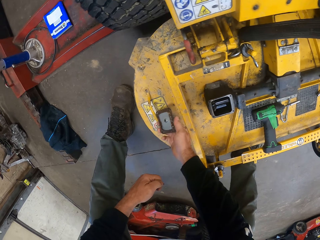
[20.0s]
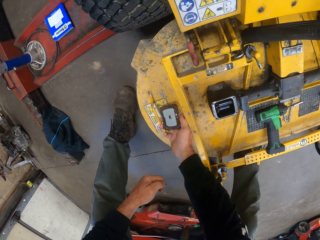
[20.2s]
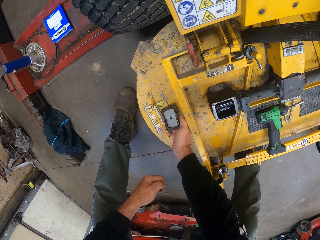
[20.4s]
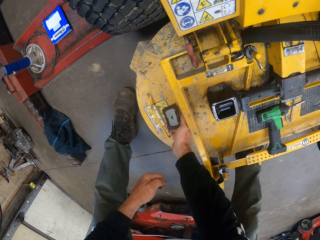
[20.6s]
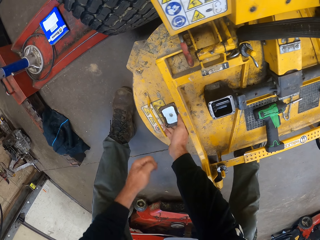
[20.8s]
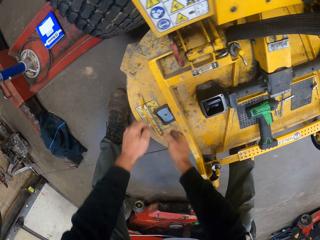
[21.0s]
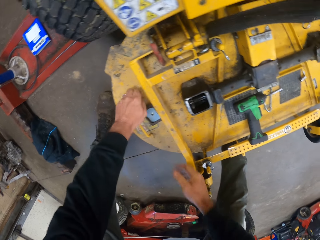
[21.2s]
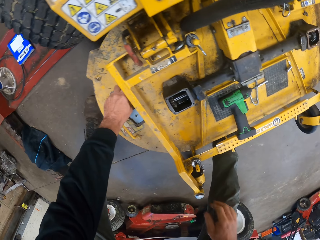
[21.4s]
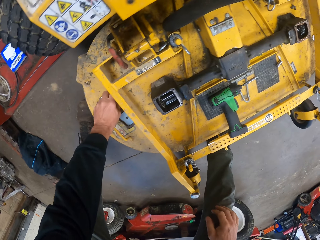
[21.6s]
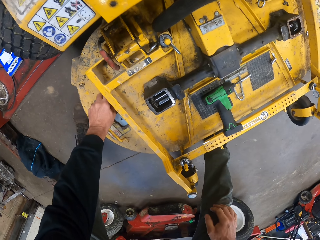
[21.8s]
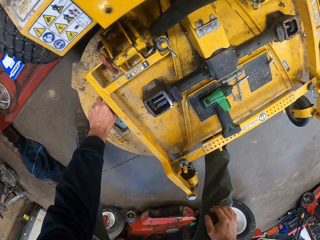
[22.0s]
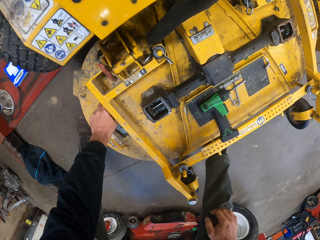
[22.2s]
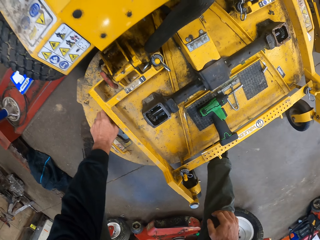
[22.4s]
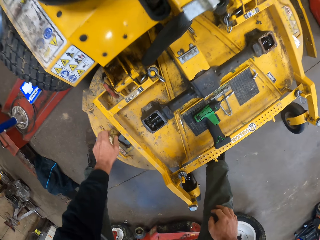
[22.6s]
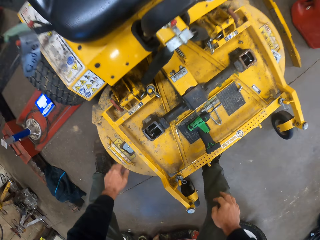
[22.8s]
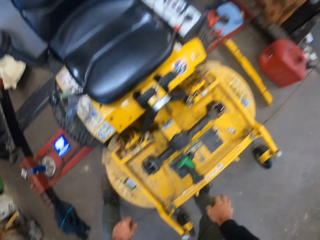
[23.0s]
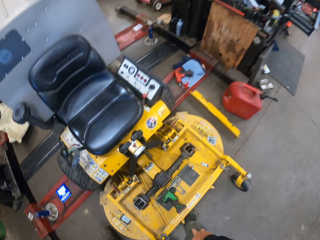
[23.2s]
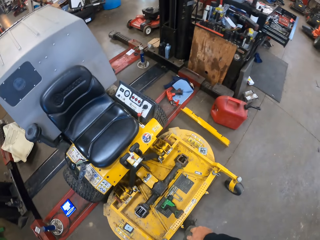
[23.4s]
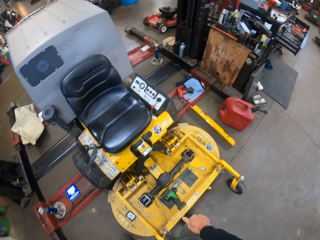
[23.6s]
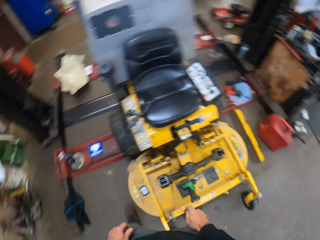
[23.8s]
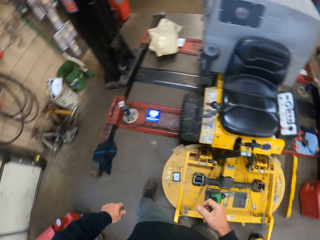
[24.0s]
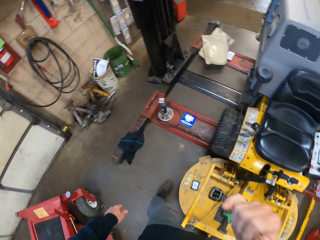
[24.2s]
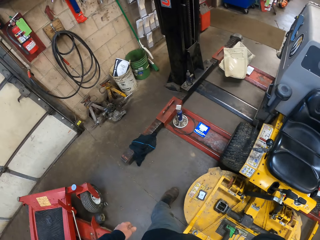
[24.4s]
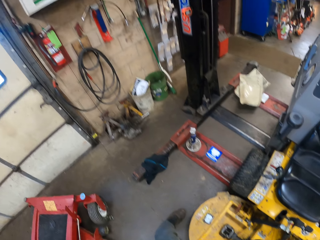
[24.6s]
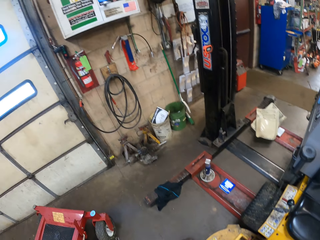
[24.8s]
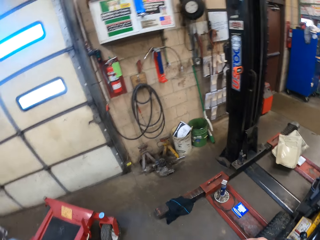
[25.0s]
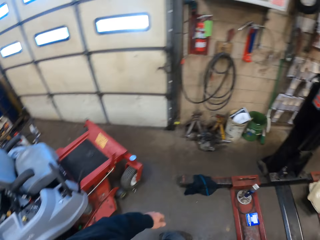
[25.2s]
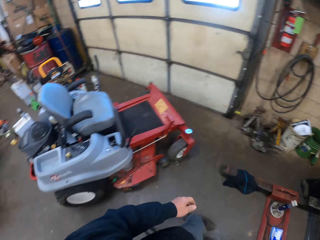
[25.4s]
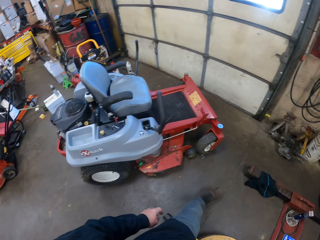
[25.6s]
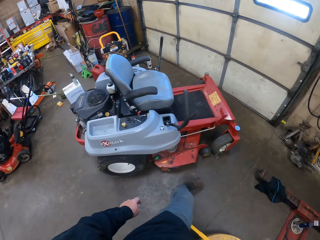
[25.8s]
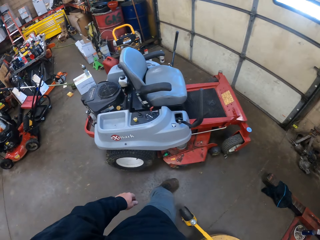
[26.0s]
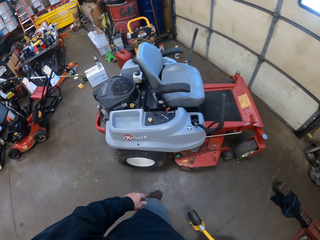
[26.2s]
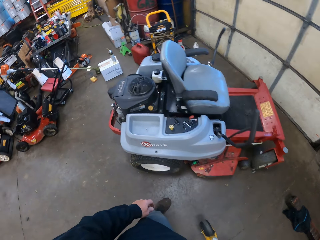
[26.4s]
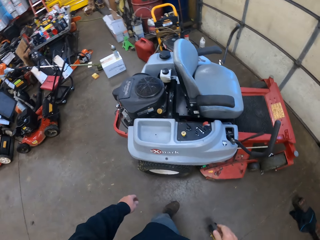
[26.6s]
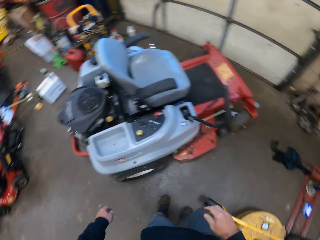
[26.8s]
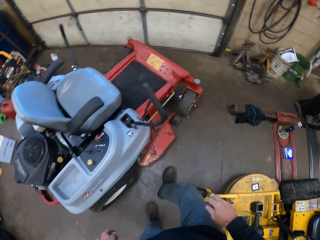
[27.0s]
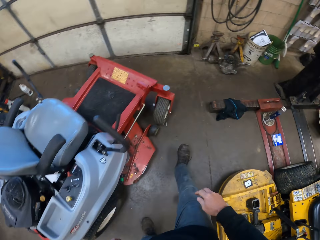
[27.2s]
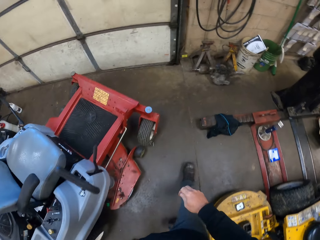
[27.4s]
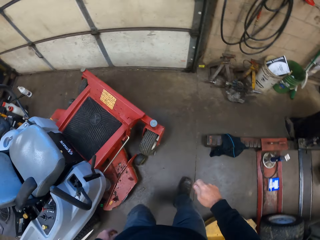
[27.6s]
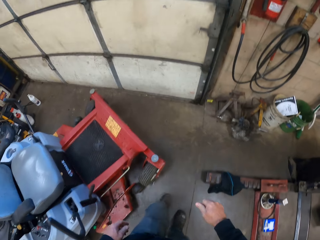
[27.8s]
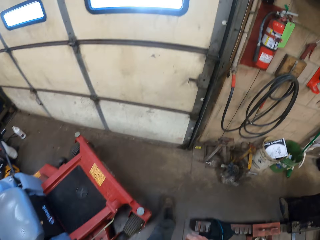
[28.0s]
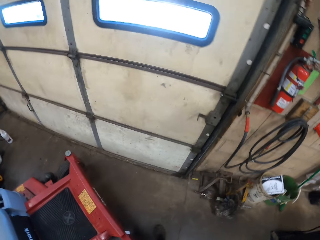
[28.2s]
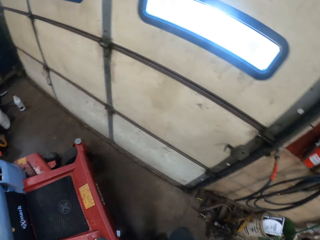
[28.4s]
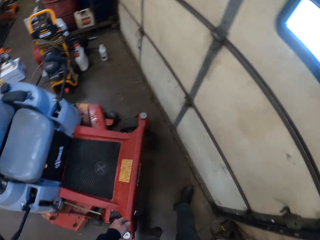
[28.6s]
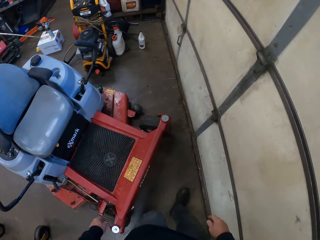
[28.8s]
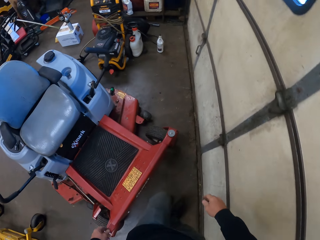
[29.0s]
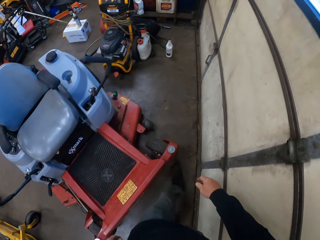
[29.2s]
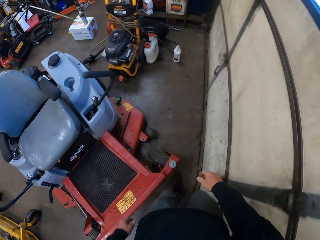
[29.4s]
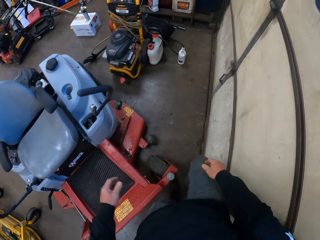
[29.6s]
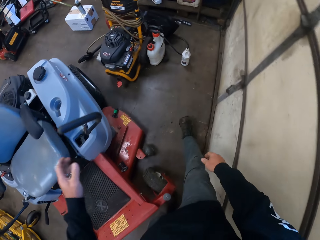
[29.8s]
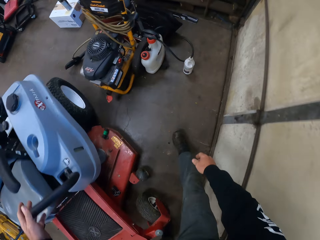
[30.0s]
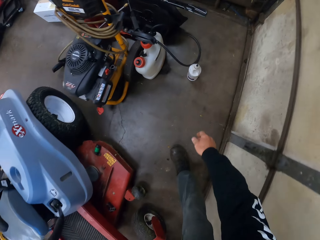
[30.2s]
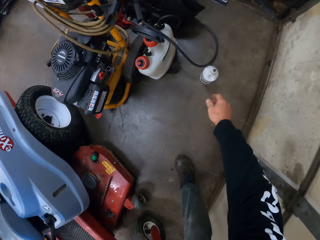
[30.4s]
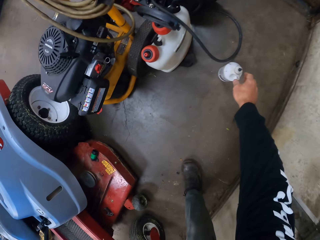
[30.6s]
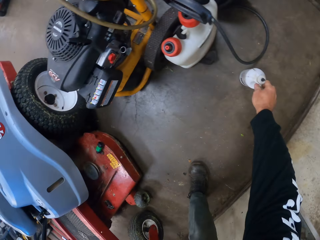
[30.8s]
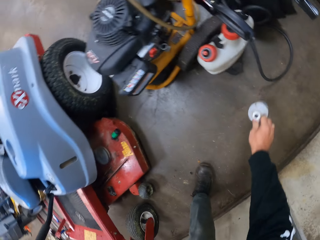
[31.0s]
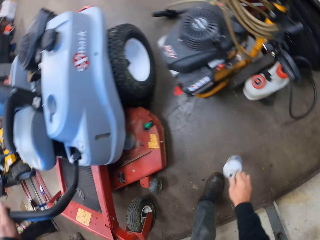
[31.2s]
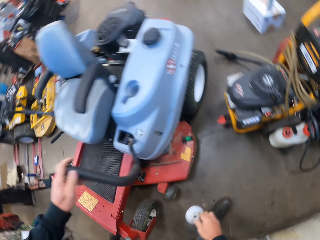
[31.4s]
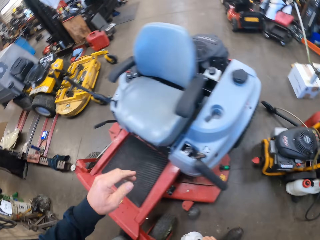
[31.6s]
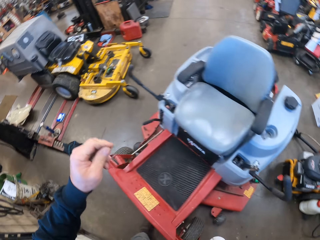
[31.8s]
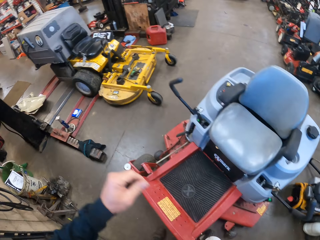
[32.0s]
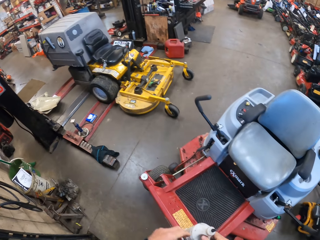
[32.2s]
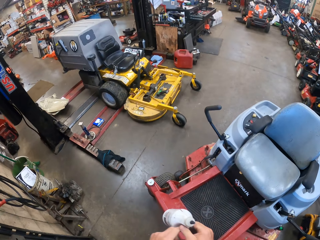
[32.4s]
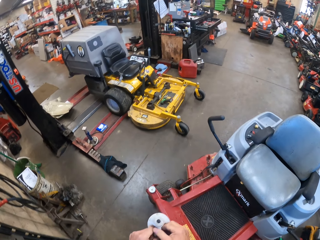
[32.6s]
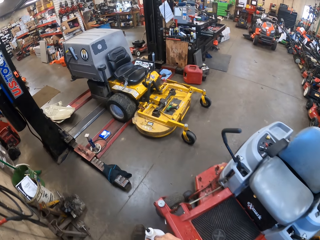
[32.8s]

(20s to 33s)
The camera wearer drops the panel plate on the mower. He puts a bolt on the mower. He raises his right hand. He walks around the garage to the gate. He picks up a bottle of oil.

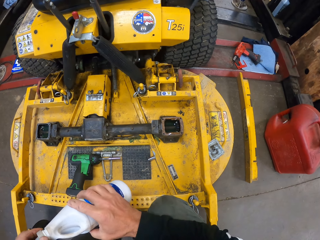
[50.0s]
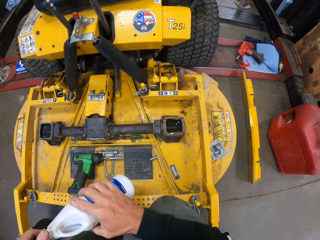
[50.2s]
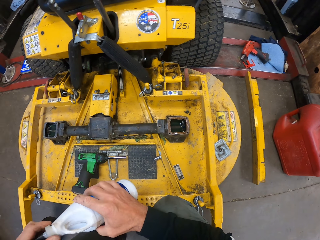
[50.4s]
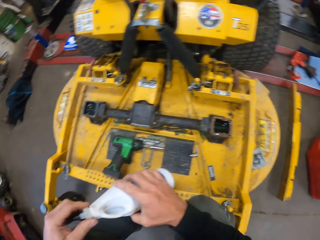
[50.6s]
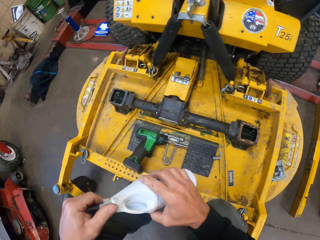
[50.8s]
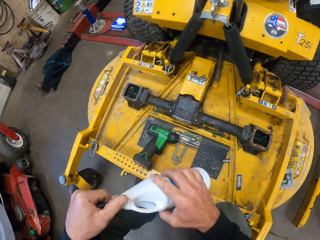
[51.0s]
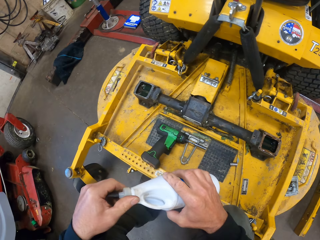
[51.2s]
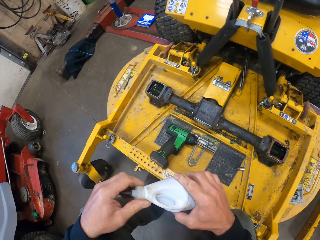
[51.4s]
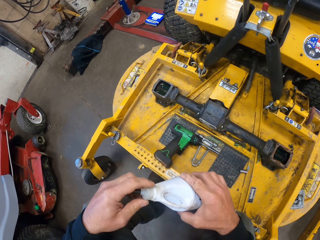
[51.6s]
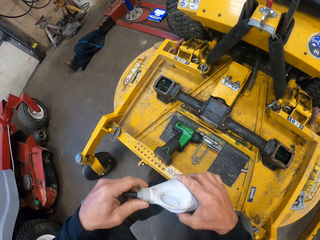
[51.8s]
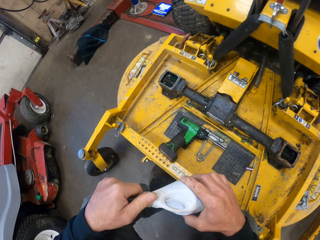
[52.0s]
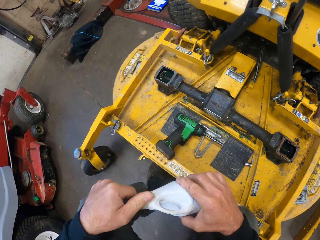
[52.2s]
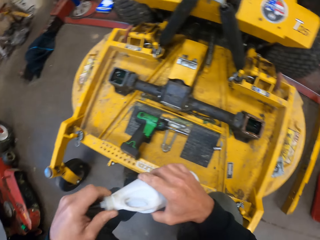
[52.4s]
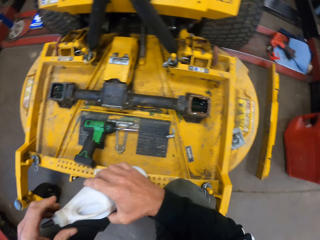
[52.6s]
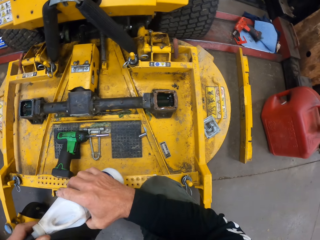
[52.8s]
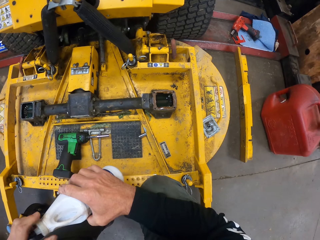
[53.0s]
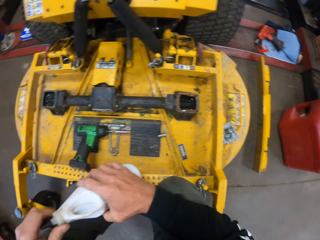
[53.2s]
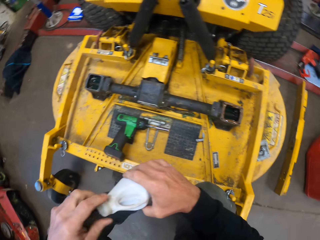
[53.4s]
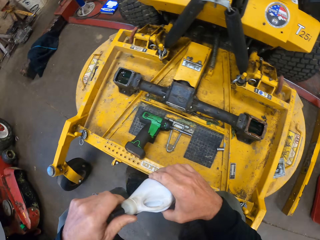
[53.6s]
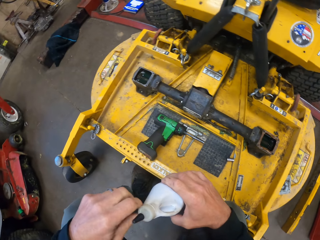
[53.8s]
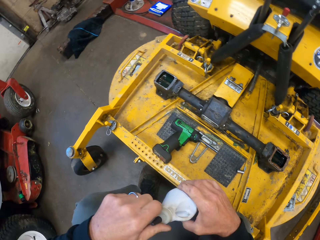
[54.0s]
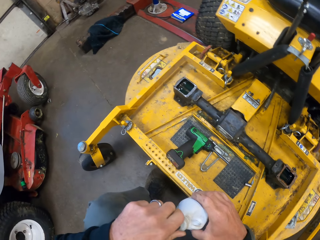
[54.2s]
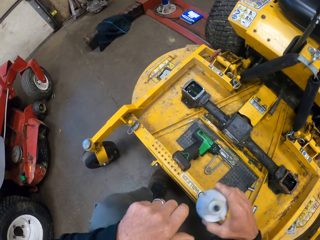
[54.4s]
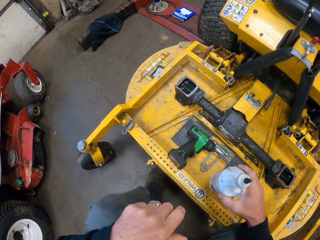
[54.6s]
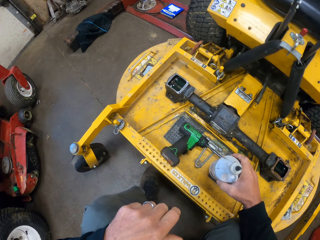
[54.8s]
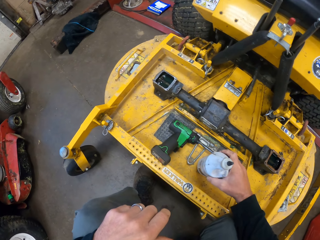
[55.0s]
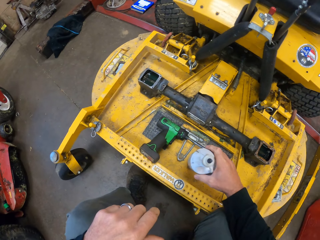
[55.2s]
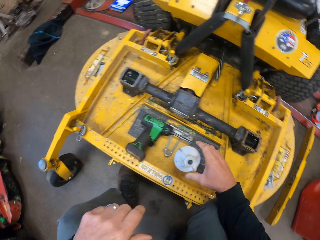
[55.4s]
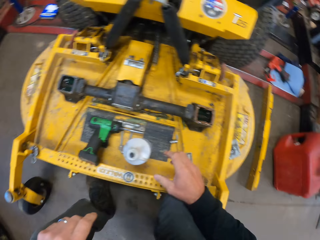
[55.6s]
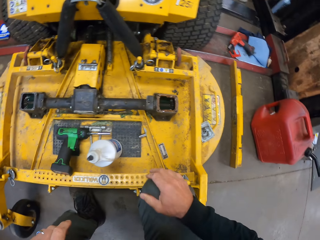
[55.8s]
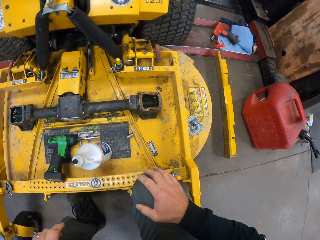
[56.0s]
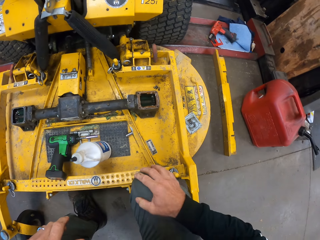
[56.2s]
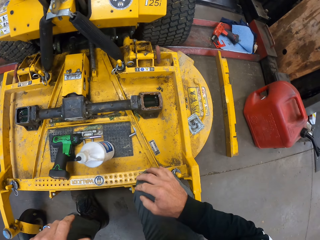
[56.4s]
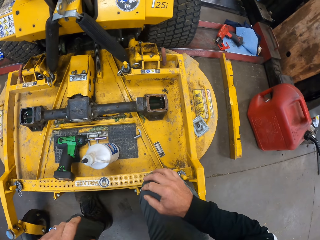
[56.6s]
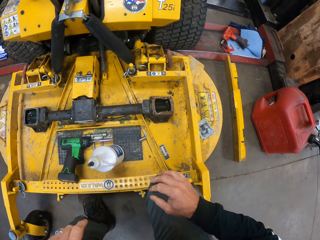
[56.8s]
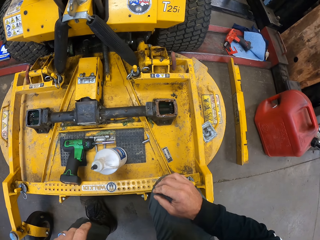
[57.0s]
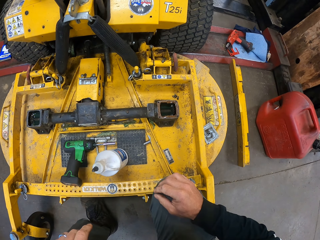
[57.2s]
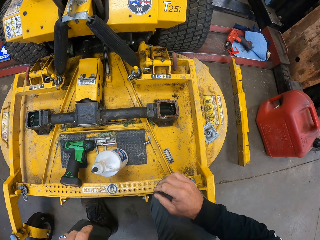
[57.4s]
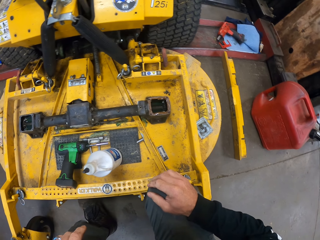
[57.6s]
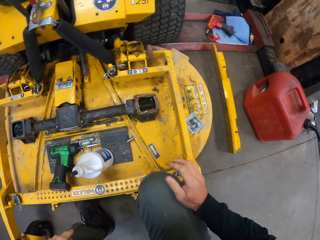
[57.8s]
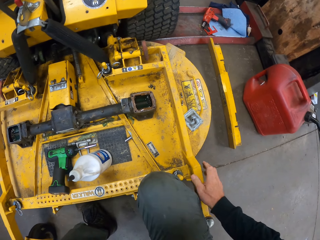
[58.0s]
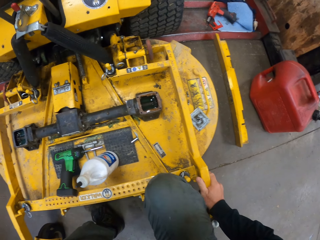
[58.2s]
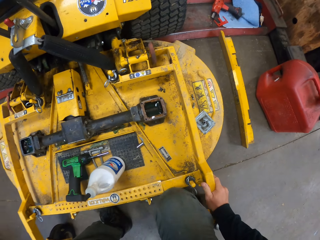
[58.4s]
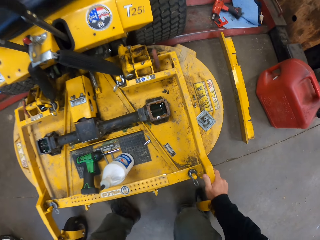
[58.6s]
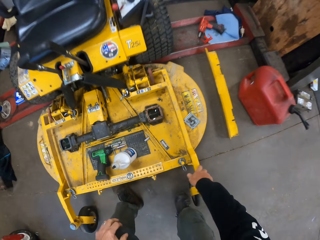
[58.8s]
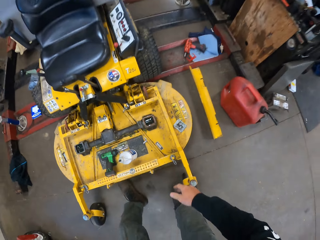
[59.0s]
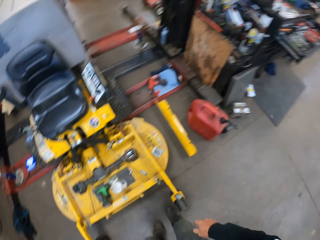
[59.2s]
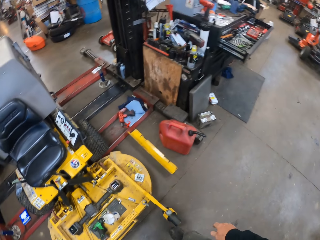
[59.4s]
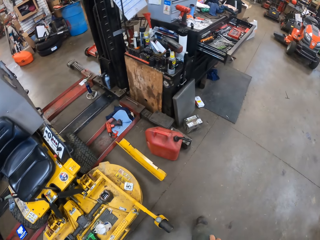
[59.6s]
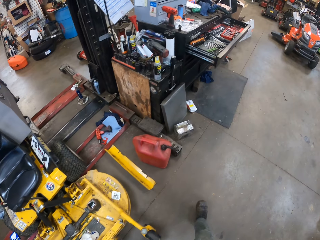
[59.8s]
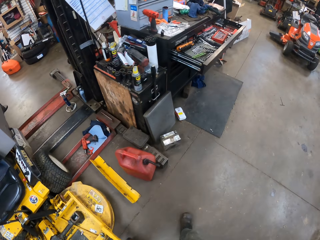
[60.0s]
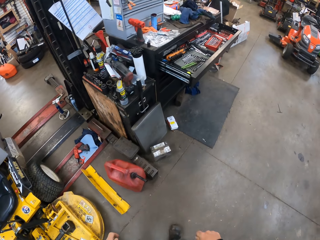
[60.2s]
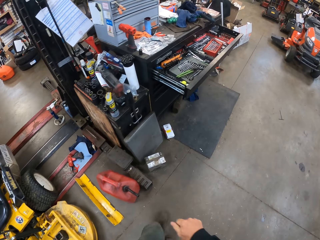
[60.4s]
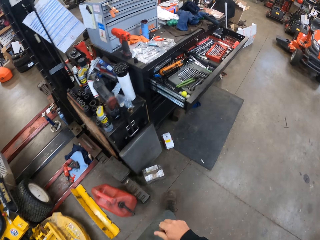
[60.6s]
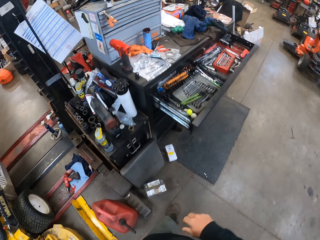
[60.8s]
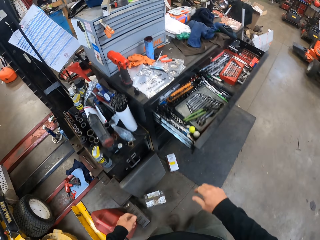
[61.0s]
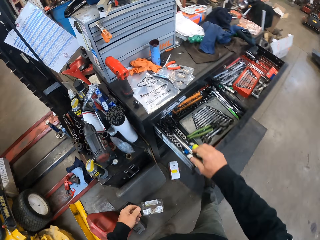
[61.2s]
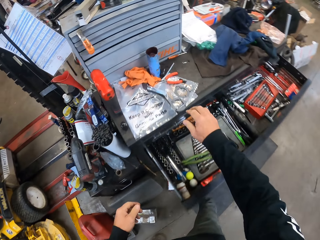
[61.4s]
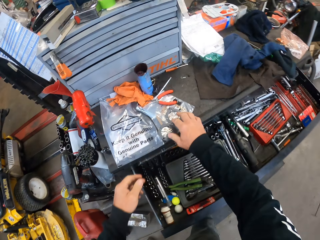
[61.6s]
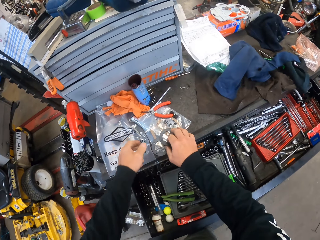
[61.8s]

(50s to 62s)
The camera wearer caps the bottle of oil. They drop the bottle of oil on the mower. They hold the mower. They place a hand on the mower. They stand up from the mower. They walk around the garage to the tool bench.
